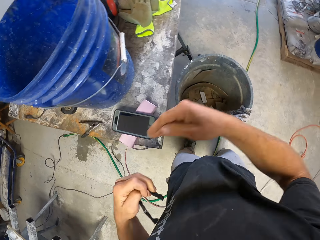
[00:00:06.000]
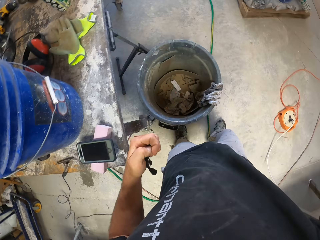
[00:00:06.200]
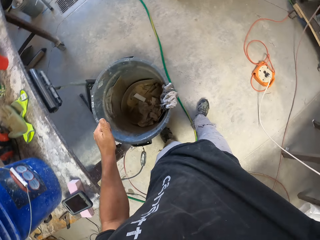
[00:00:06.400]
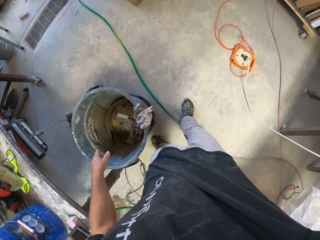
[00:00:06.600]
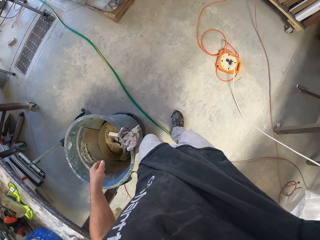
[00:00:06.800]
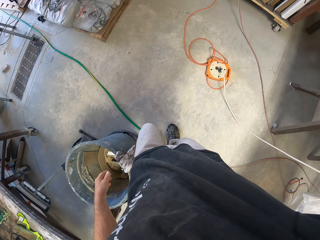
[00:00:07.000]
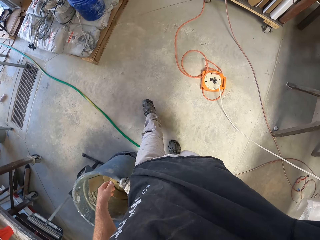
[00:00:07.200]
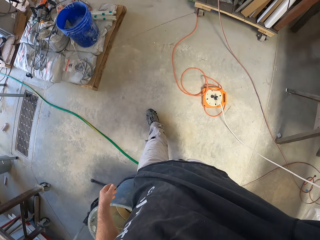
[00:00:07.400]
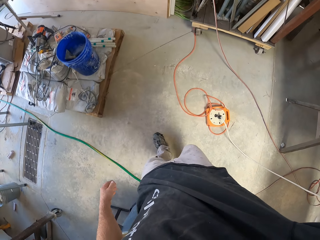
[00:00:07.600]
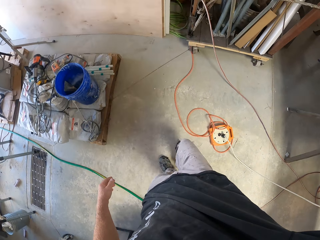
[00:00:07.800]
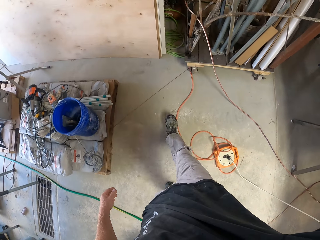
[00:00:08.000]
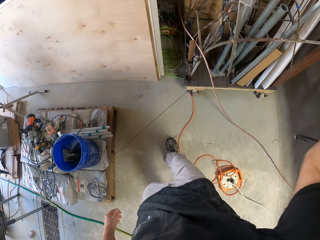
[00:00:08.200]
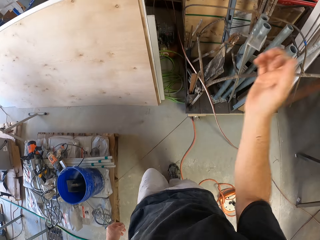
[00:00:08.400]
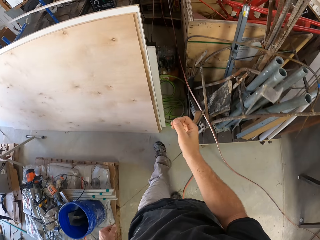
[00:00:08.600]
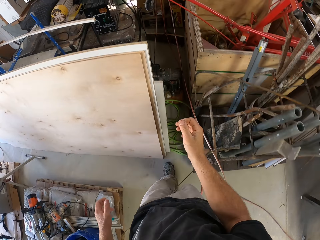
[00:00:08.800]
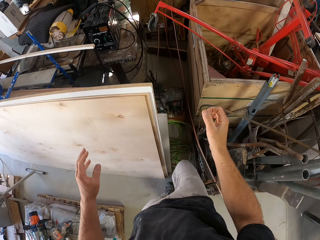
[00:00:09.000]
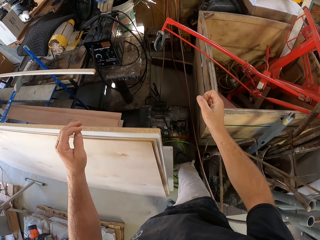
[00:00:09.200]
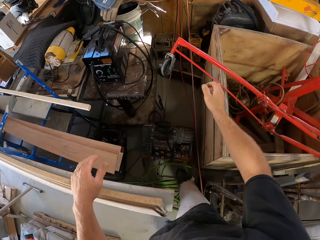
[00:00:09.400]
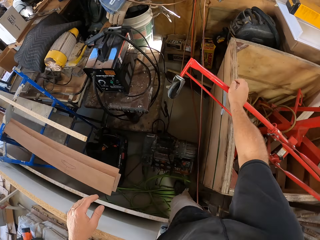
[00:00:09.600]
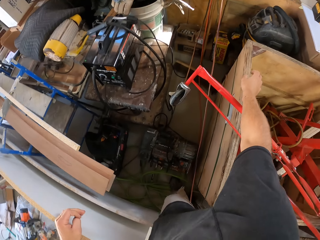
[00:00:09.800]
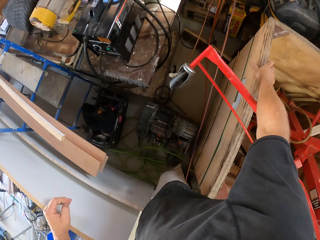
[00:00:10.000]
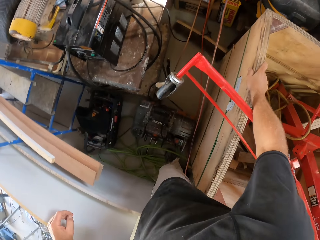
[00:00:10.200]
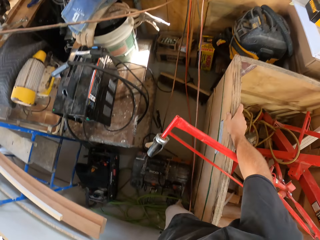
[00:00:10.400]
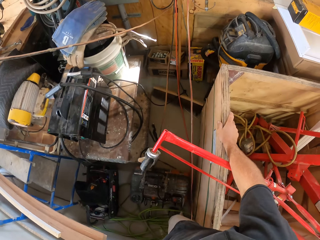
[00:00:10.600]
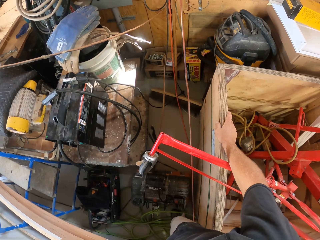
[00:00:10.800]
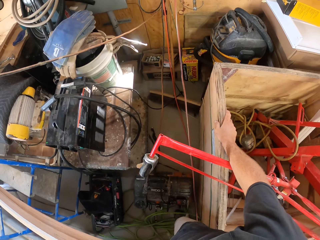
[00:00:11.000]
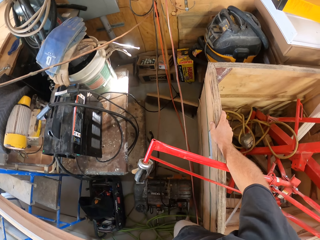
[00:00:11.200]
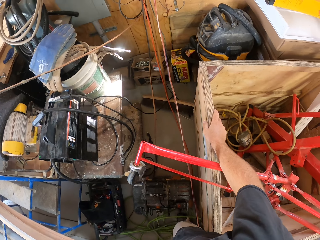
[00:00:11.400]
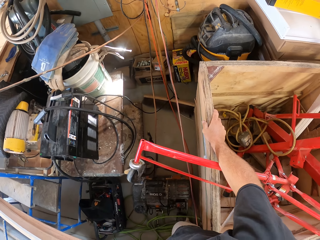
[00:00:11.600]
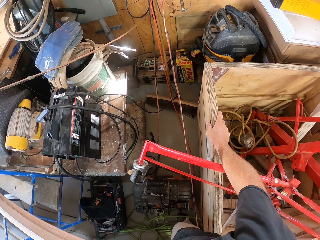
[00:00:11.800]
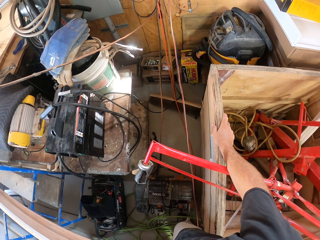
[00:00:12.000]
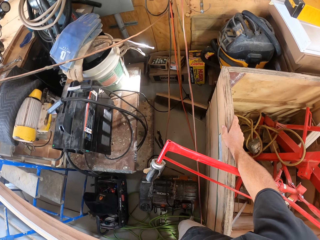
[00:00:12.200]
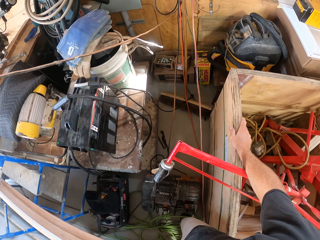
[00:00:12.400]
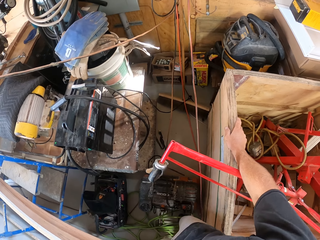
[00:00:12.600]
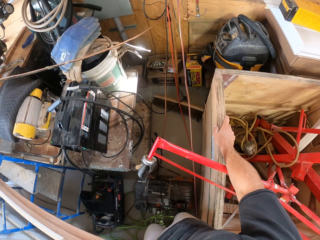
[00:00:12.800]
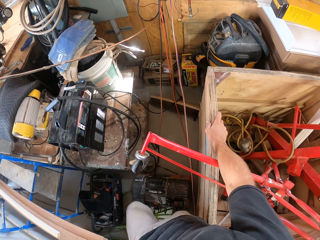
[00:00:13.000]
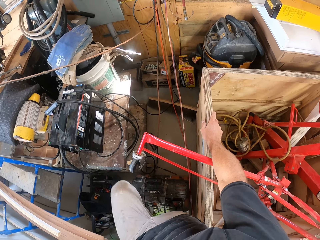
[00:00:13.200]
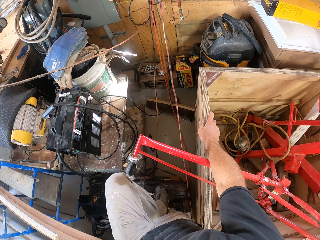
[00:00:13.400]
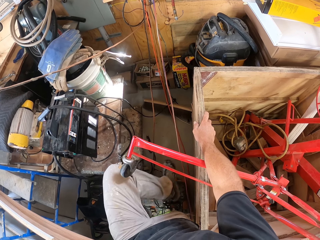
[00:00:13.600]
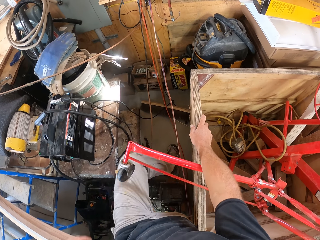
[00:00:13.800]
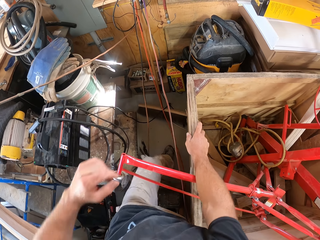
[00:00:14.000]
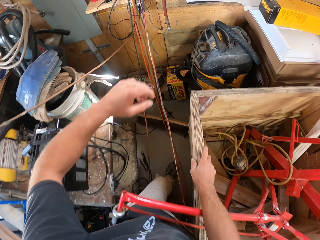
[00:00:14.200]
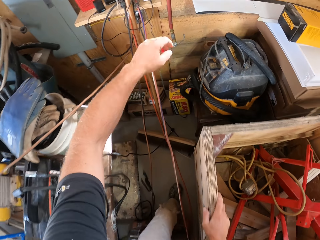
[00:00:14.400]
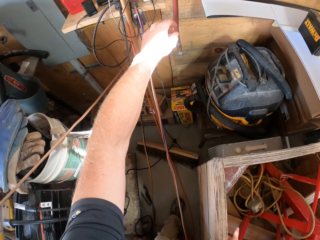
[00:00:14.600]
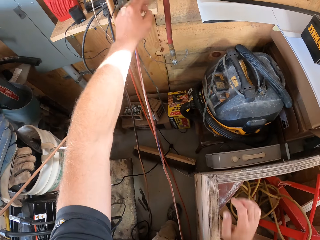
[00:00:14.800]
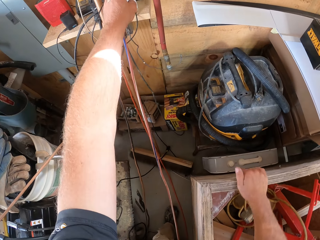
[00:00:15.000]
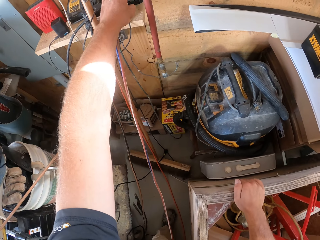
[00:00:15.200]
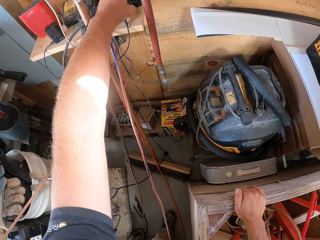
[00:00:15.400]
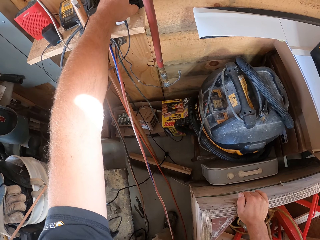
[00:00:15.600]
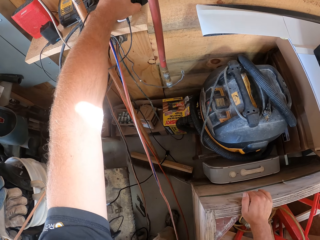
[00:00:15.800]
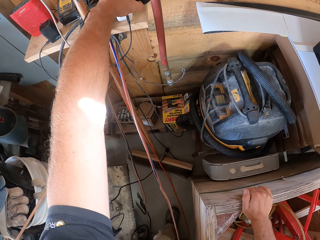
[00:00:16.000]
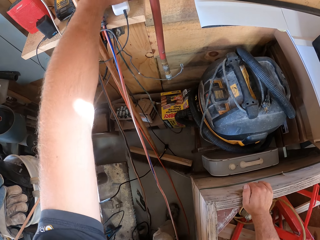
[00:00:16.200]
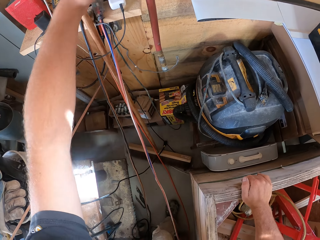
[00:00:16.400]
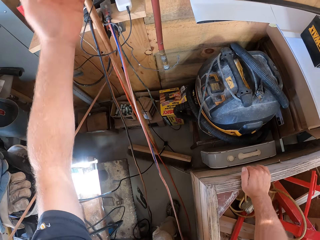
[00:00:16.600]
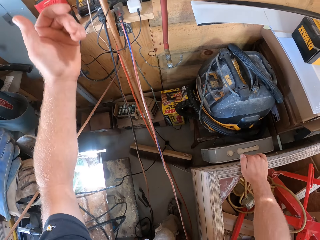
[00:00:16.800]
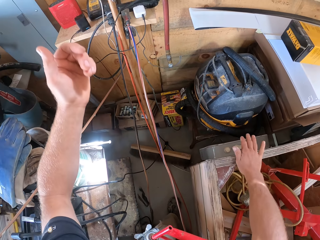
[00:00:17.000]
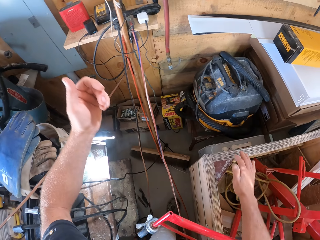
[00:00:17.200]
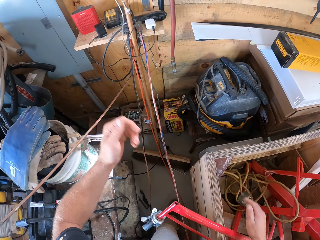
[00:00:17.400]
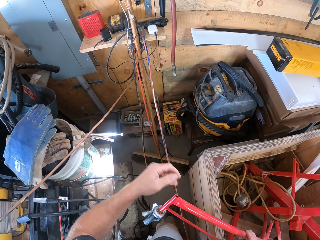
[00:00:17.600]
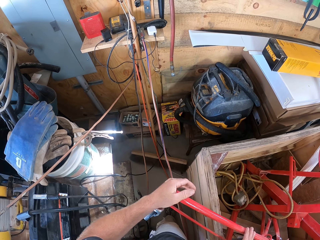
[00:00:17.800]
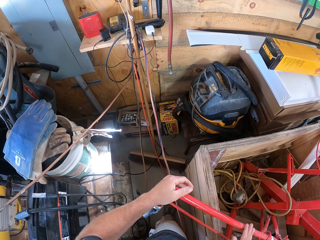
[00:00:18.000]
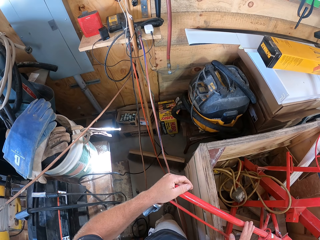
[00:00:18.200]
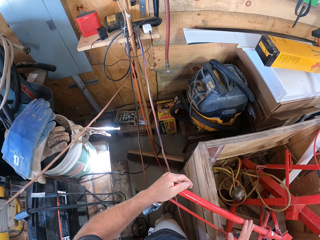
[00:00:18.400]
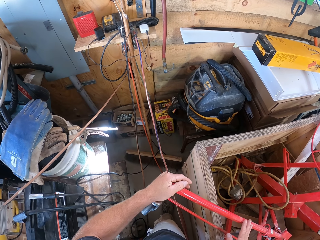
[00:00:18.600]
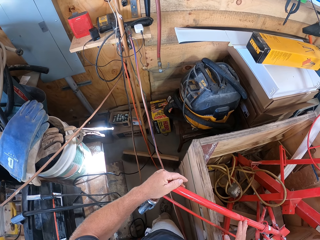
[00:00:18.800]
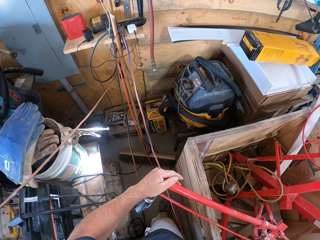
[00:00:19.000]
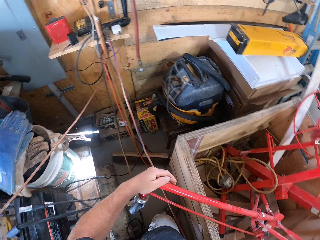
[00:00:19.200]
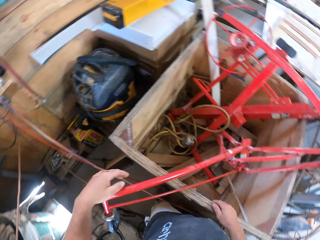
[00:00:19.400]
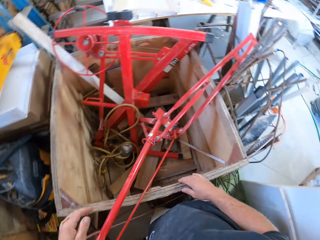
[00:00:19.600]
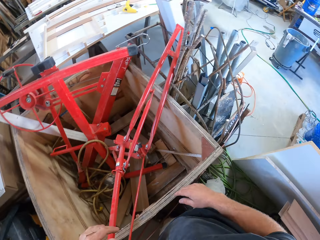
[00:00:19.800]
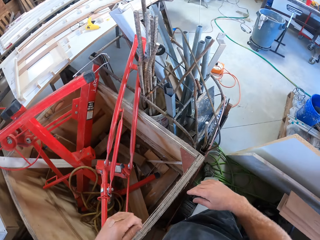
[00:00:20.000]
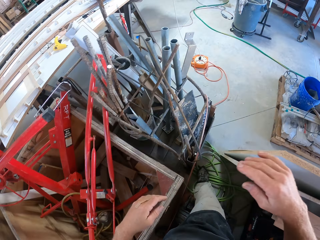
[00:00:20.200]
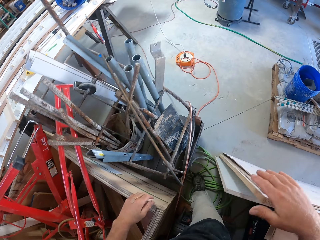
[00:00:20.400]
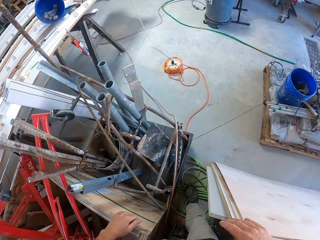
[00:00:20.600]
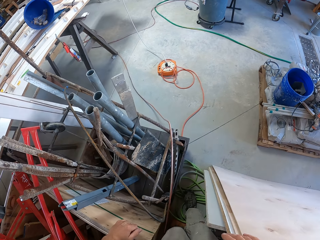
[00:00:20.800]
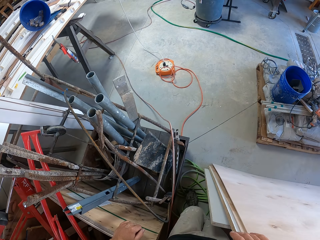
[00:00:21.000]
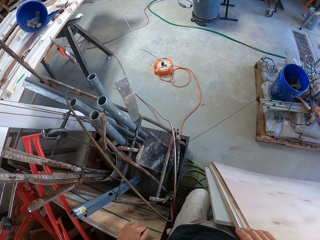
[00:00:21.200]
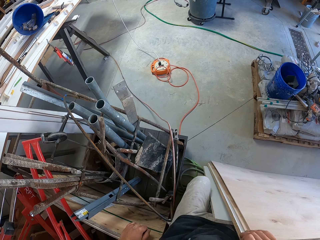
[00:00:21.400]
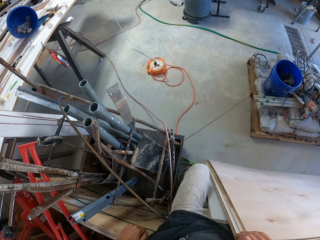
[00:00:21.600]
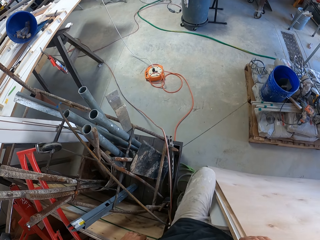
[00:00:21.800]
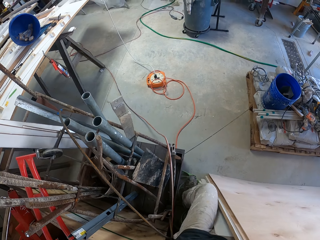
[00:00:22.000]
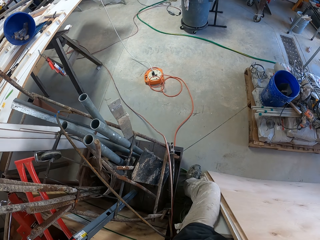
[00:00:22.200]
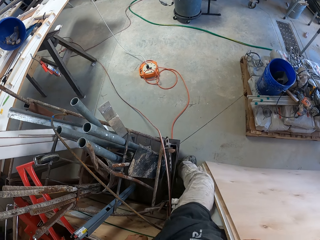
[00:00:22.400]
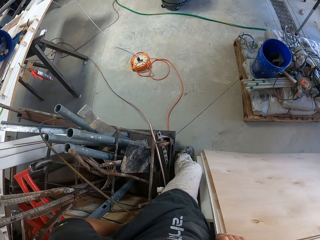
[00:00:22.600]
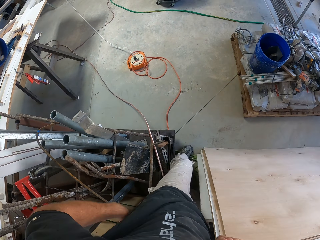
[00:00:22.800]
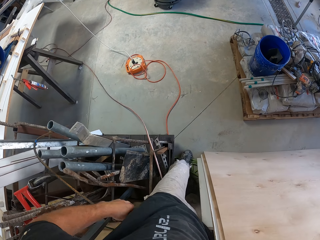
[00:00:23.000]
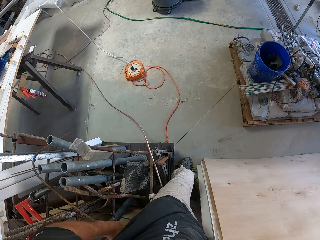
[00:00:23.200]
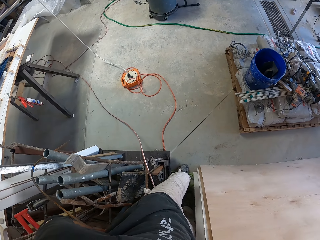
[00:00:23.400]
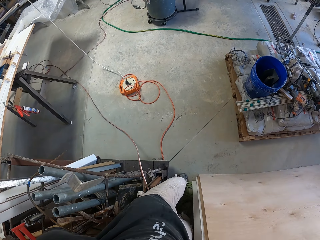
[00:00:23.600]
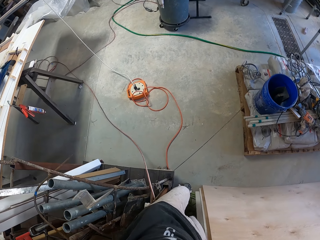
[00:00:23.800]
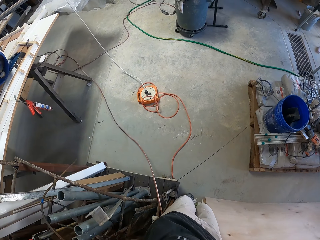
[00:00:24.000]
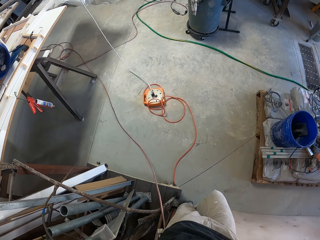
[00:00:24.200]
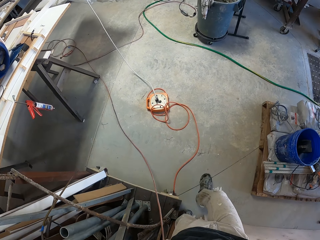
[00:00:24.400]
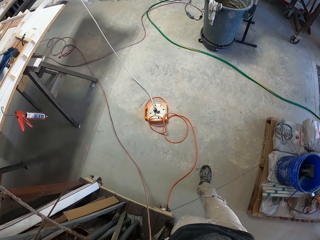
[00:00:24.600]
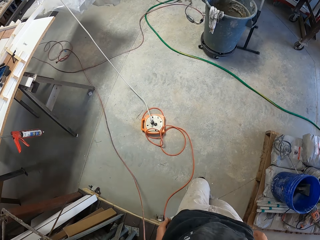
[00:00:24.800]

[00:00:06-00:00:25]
The camera wearer takes a used tape. They dispose of the used tape. They walk around in the garage, look around the garage, adjust the sockets and touch the cable. They look around the garage and walk around in the garage.

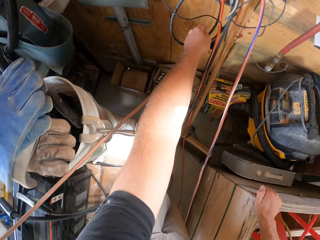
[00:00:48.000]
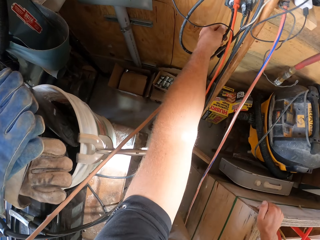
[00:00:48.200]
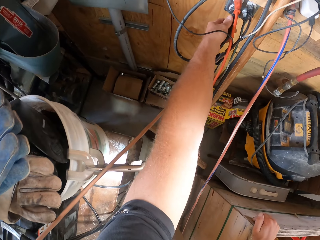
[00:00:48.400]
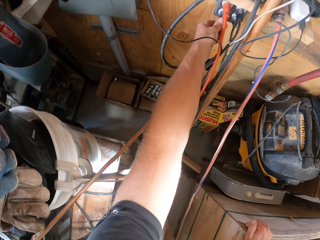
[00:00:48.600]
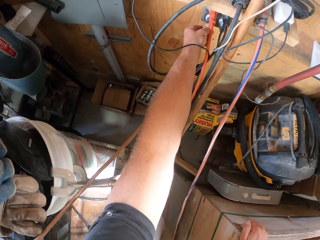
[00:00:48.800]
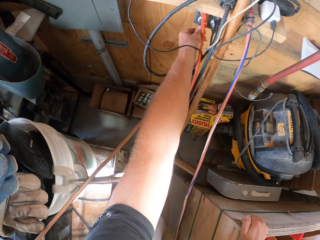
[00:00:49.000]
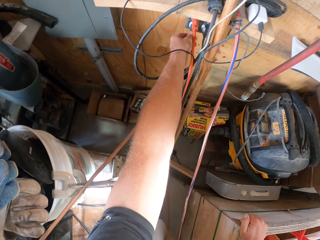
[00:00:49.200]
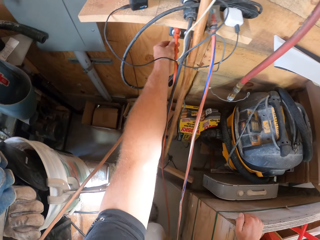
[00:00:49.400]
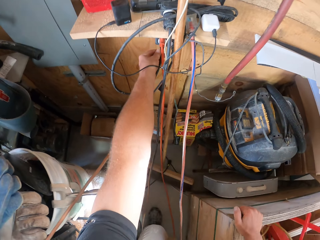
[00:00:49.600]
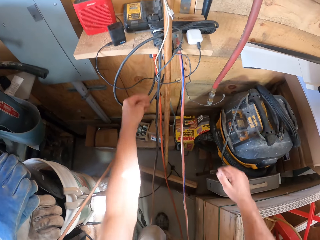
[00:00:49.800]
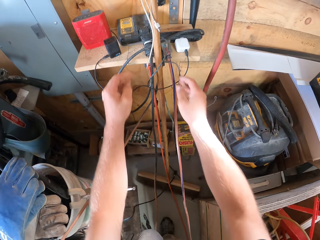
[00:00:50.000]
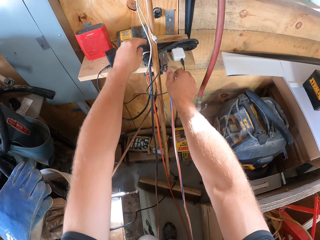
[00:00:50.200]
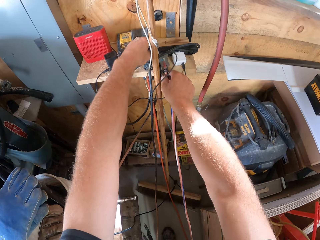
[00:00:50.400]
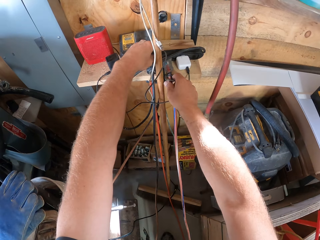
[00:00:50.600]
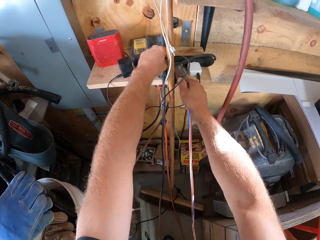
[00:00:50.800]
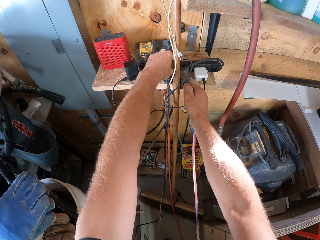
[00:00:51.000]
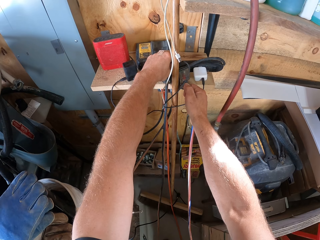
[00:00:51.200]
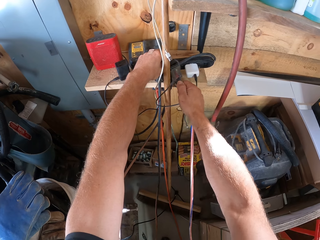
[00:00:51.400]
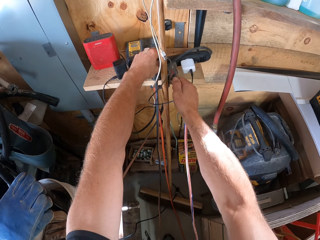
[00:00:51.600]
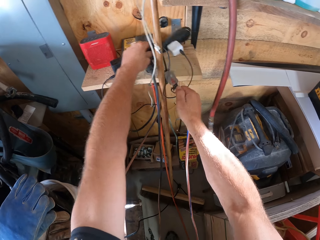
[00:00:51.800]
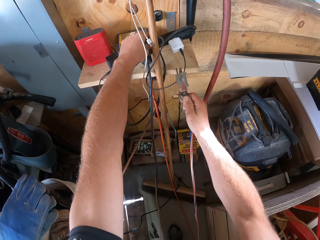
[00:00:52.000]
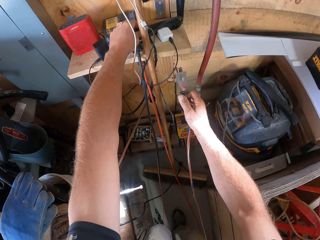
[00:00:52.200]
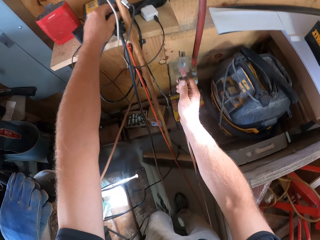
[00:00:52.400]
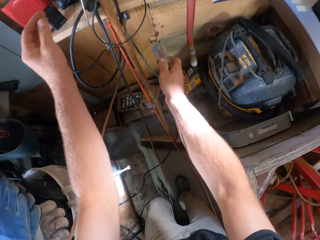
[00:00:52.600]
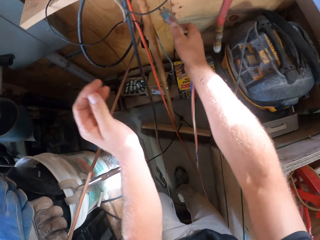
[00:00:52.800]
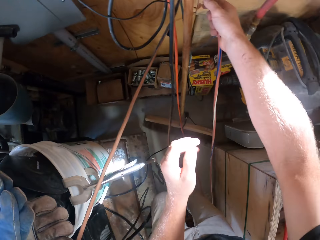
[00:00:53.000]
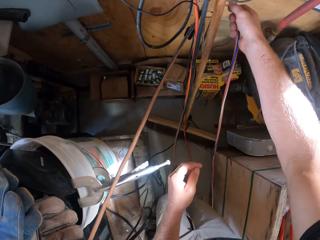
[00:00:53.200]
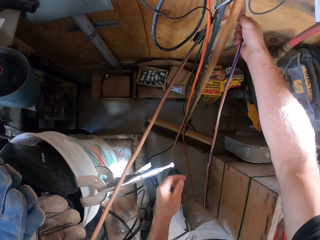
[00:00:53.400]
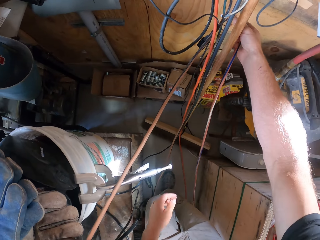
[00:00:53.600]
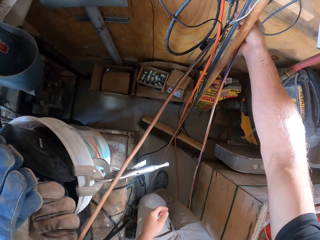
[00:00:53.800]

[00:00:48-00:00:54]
The camera wearer adjusts the sockets and touches the cable. They unplug the cable from the electricity outlet.
